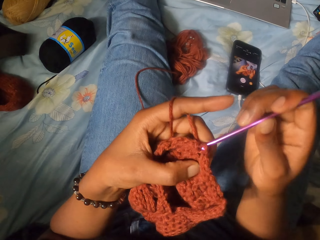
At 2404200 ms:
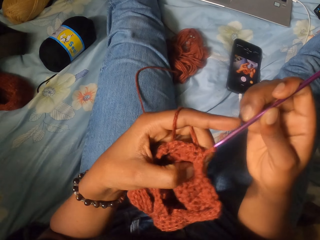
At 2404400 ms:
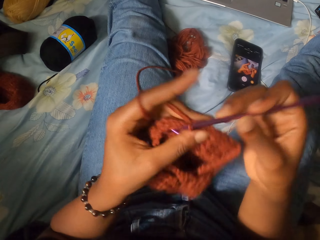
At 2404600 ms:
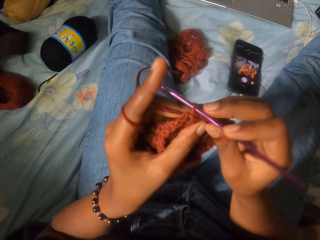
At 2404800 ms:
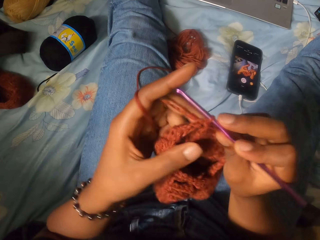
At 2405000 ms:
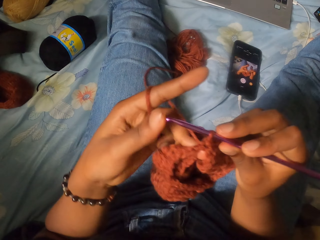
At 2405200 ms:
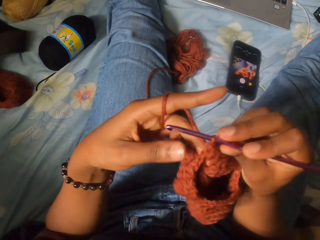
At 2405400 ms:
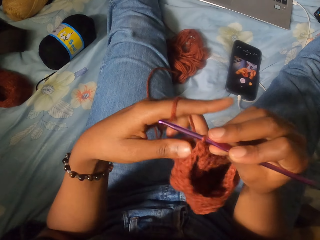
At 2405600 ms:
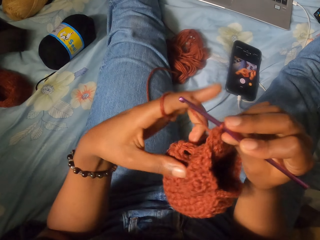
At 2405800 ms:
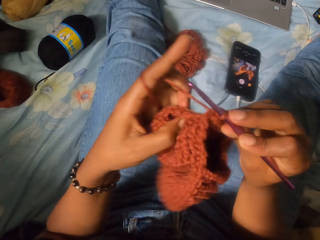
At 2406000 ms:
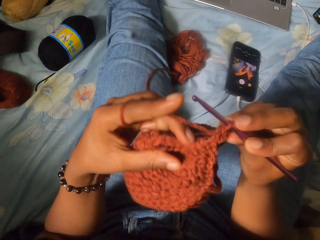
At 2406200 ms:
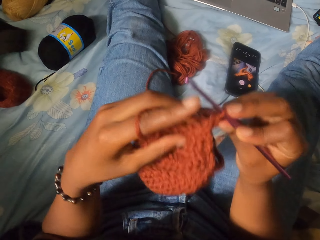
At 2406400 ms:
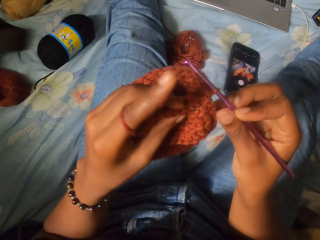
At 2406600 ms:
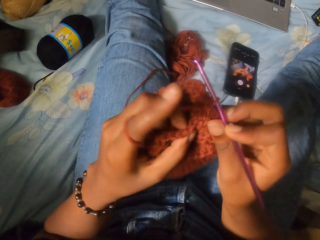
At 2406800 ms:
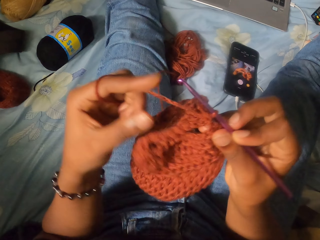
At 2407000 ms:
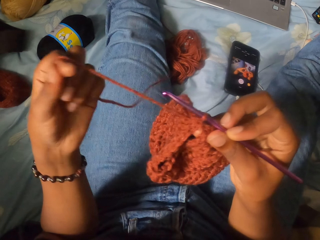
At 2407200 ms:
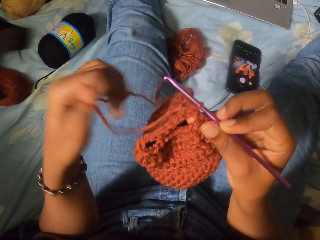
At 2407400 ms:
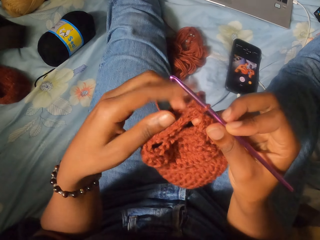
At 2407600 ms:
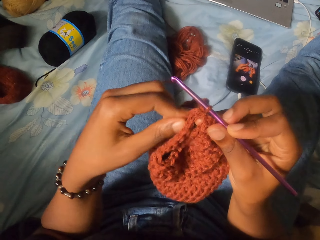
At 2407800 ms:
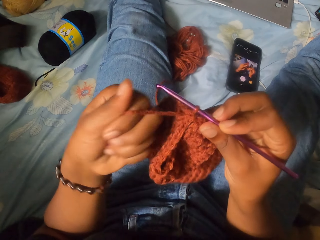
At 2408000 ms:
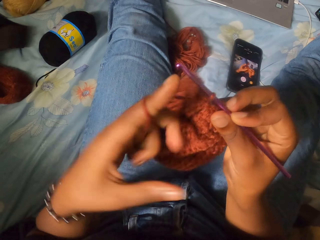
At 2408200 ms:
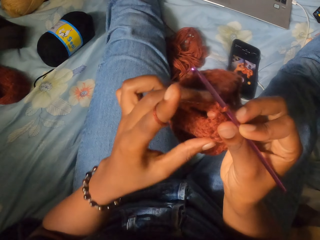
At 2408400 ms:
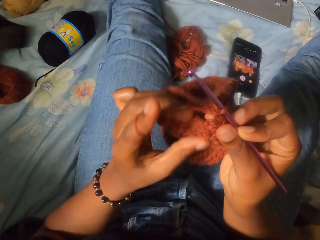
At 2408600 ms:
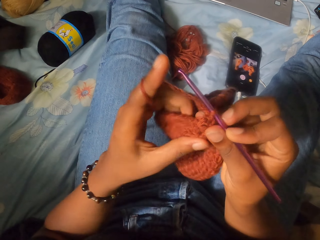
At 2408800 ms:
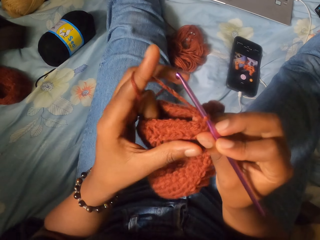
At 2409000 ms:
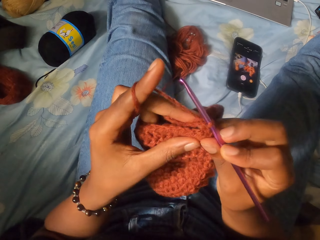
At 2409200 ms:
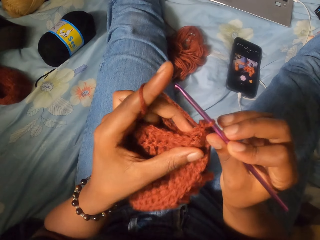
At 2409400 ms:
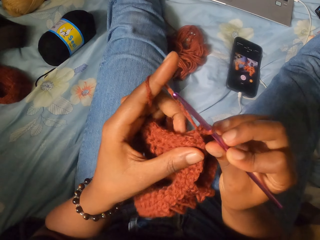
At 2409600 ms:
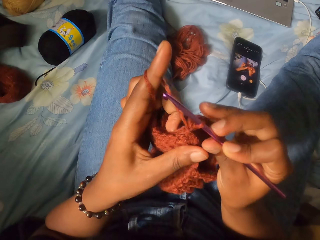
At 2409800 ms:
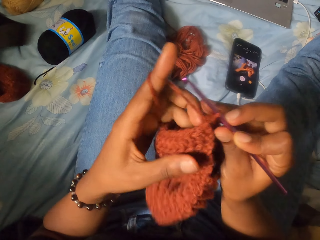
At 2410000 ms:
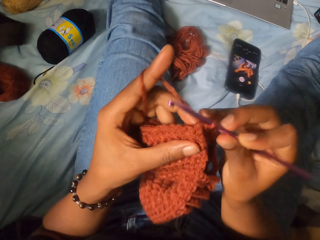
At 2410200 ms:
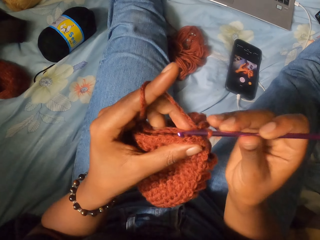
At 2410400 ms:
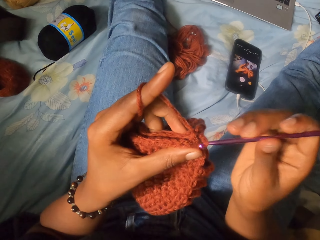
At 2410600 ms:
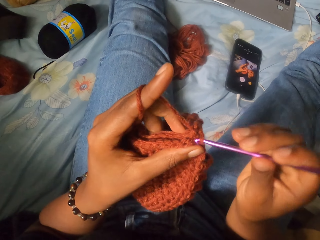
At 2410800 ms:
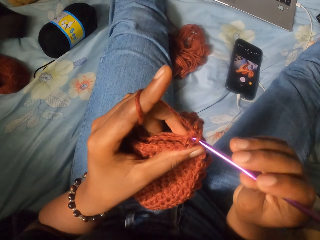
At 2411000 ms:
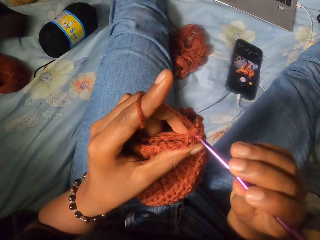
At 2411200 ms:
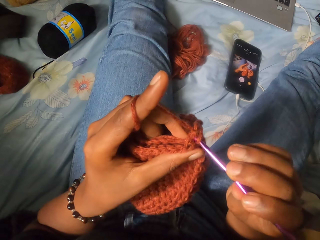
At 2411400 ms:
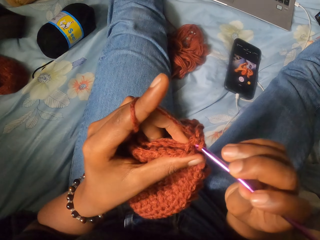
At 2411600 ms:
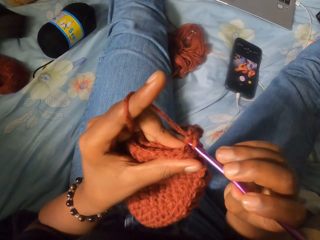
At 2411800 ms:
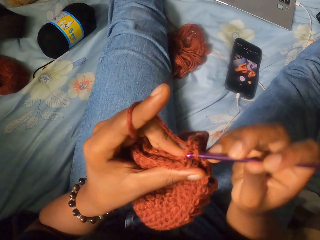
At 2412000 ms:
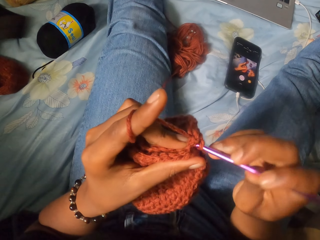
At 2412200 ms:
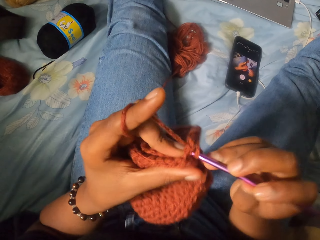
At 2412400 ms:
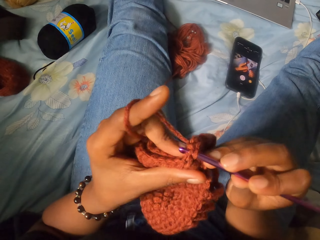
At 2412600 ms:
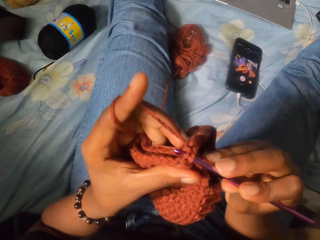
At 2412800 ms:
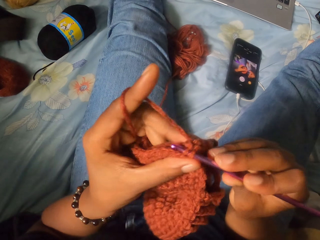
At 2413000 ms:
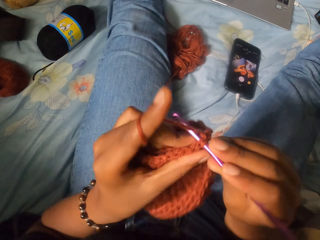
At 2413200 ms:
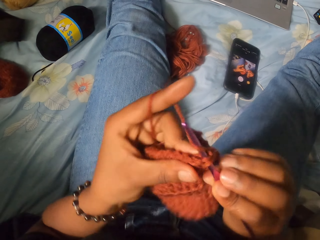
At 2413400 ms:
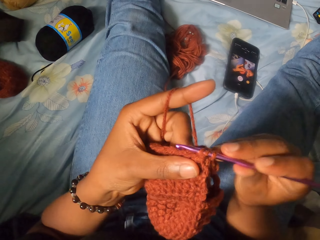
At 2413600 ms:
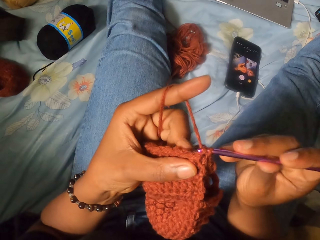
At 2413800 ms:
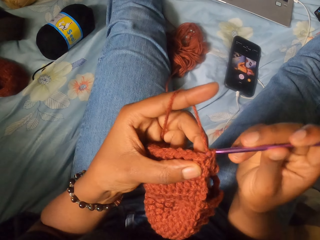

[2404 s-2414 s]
The camera wearer adjusts the yarn craft with her left hand. She unrolls the yarn from the finger. She loops the spun thread around her left hand. She adjusts the yarn craft with her left hand. She crochets the yarn craft with the spun thread and crochet hook in her right hand.

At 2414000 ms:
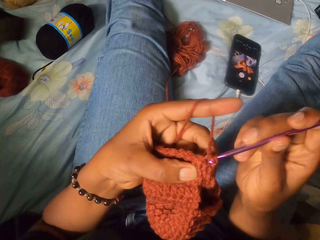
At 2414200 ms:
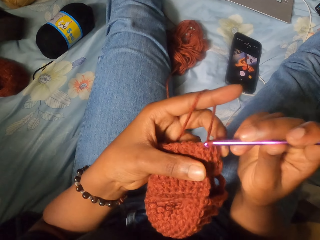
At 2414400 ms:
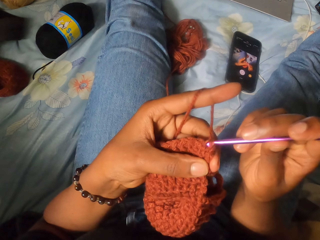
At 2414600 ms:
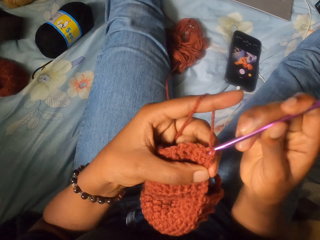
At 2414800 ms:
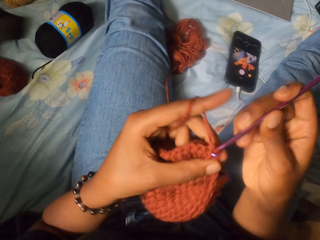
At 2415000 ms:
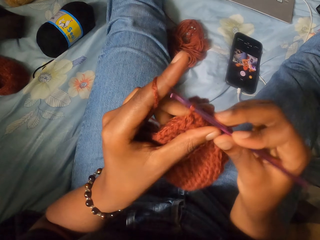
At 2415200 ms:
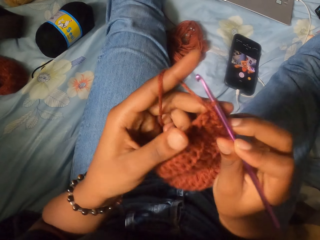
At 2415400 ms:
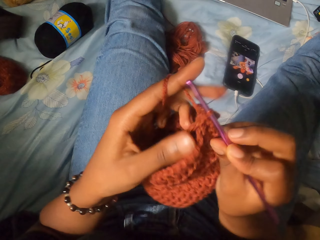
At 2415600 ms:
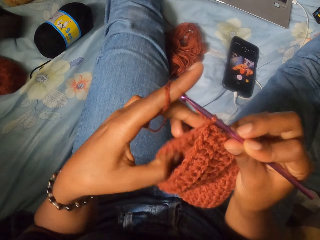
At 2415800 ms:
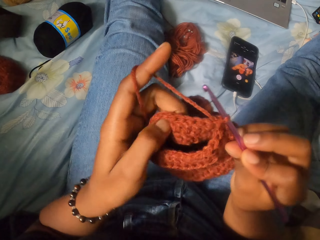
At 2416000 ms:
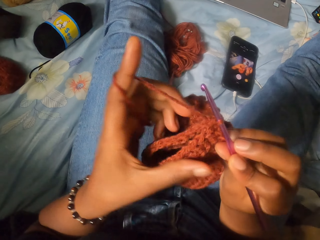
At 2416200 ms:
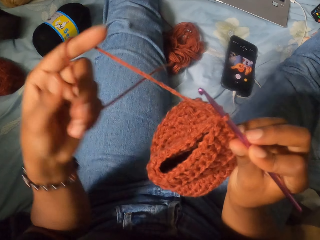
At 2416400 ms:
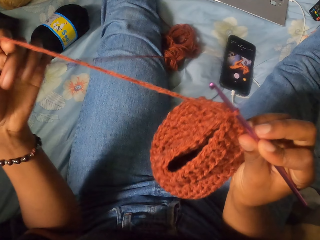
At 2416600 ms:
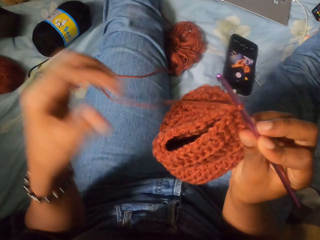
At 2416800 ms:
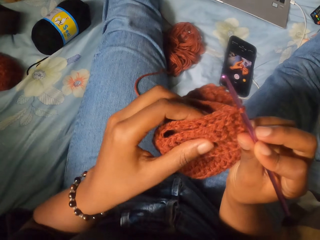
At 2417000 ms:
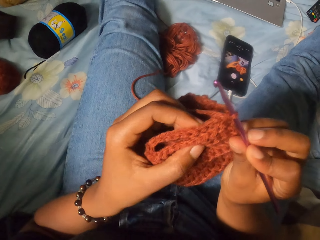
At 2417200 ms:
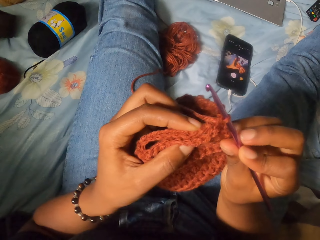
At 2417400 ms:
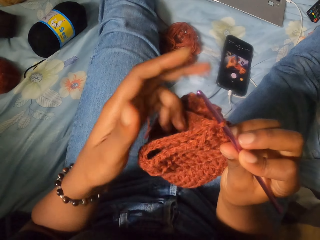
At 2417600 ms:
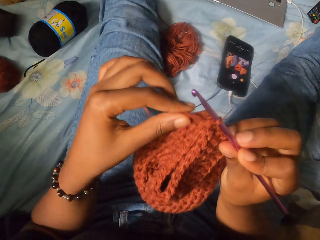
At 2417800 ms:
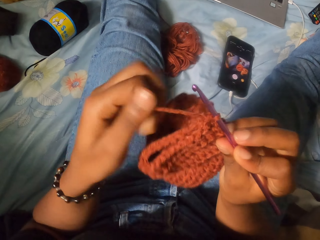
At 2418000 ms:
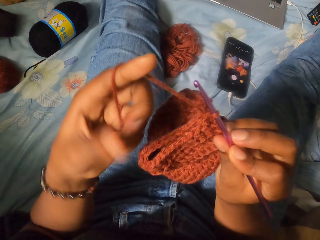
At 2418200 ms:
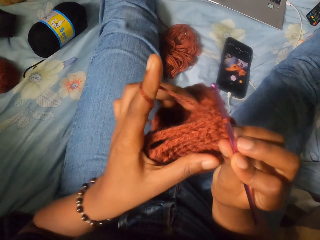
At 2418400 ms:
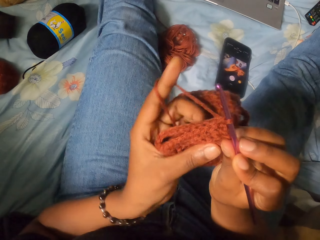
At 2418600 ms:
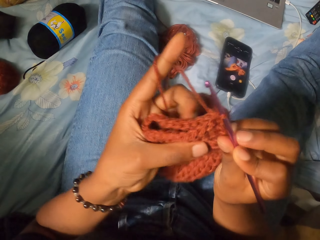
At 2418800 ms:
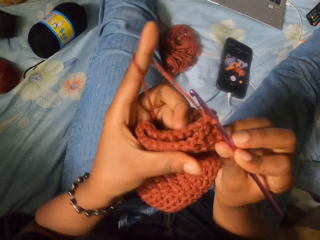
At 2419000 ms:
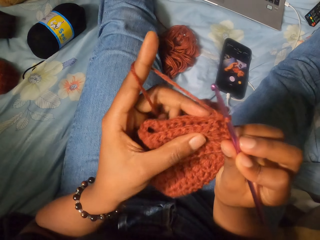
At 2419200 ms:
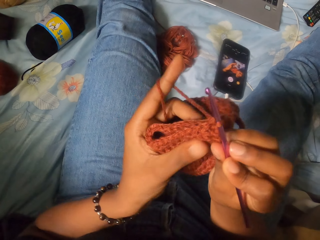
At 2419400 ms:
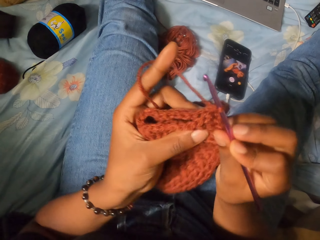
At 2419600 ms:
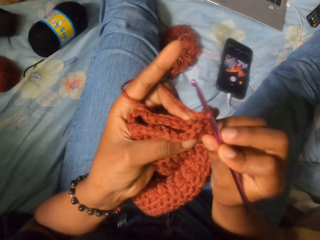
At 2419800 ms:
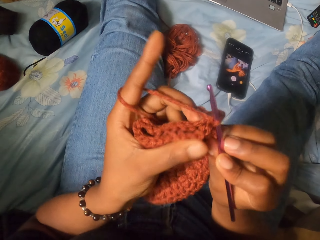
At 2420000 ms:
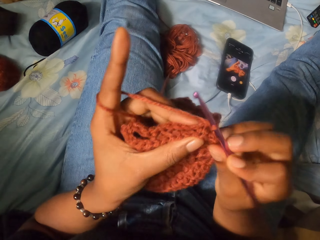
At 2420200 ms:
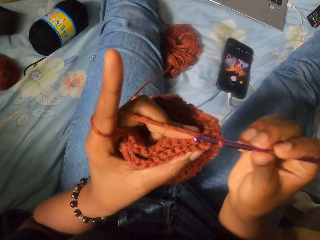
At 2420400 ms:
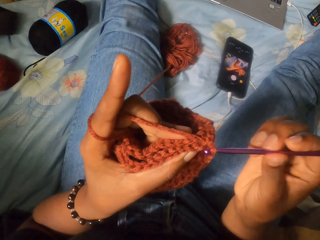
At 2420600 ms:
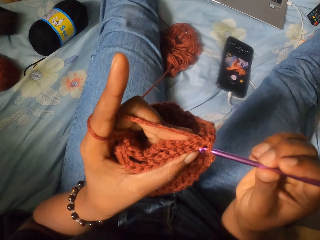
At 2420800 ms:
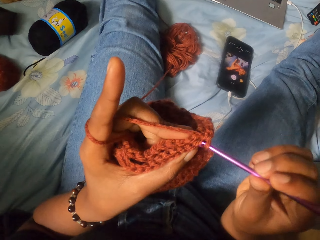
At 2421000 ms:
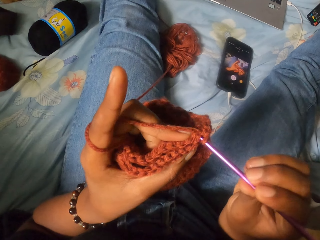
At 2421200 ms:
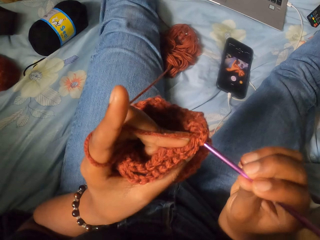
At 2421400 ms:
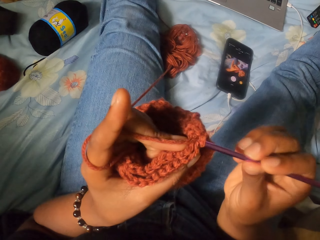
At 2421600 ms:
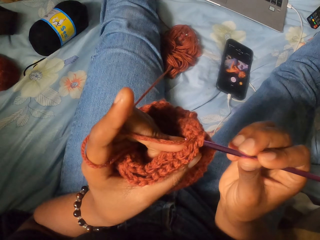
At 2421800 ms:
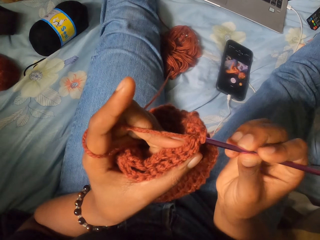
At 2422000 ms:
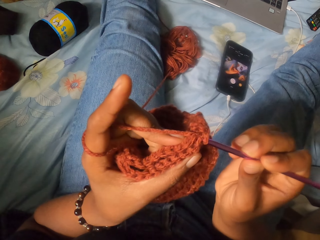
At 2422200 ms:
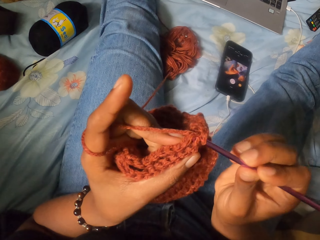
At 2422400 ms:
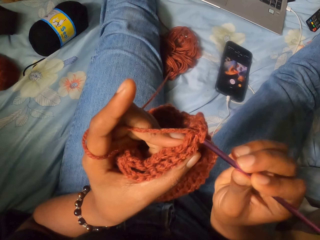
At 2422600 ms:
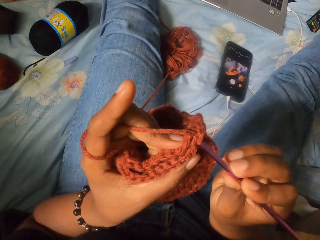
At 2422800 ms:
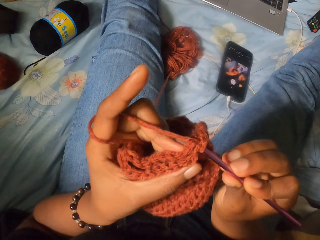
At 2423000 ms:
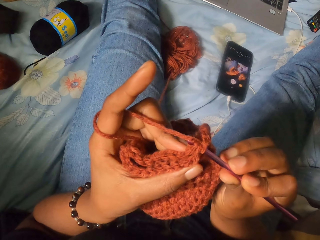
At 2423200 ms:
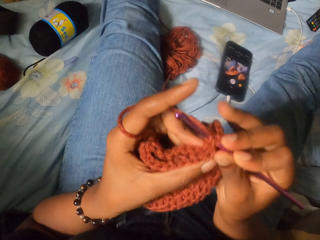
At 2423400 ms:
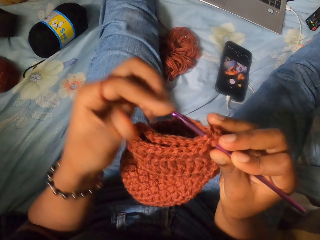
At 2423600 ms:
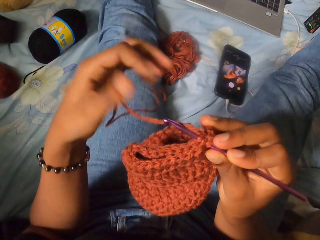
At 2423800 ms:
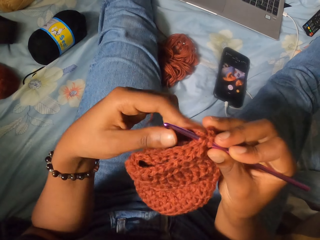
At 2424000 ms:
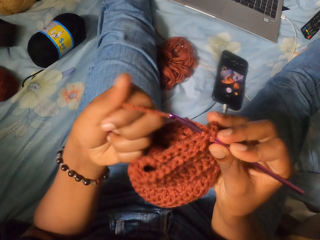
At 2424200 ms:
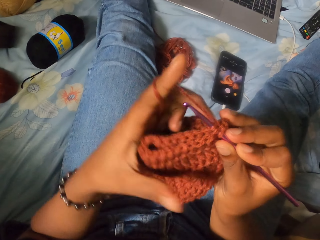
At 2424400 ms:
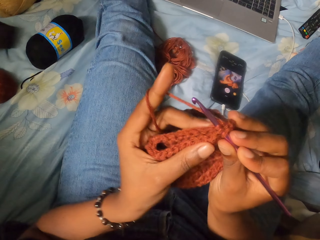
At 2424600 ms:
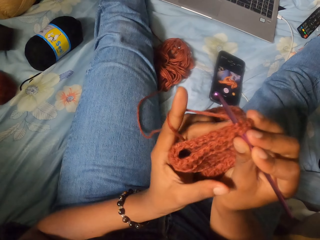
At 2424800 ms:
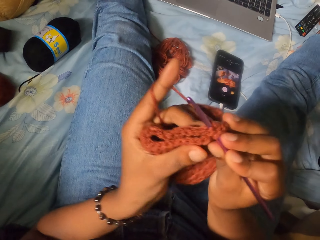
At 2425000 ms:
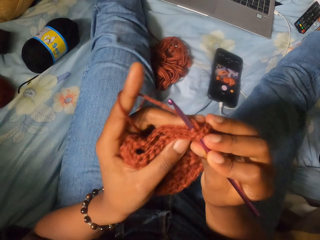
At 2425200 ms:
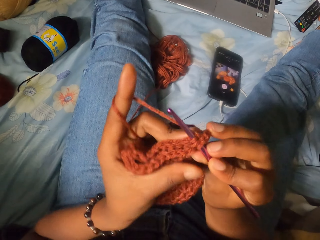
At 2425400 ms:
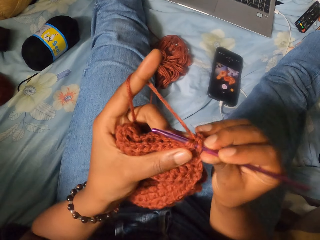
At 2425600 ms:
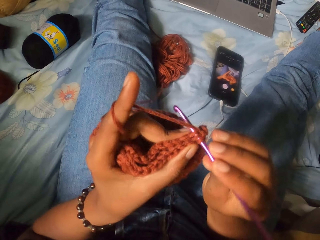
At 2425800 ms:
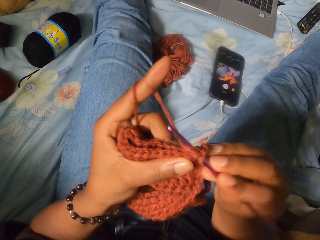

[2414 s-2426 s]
The camera wearer adjusts the yarn craft with her left hand. She unrolls the yarn from the finger. She holds the crochet. She loops the spun thread around her left hand. She adjusts the yarn craft with her left hand. She crochets the yarn craft with the spun thread and crochet hook in her right hand. She loops the spun thread around her left hand.
